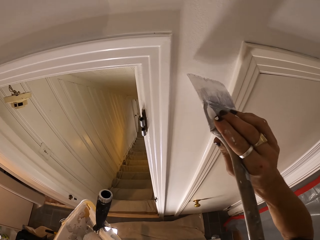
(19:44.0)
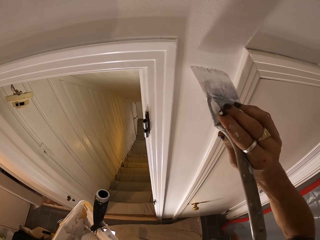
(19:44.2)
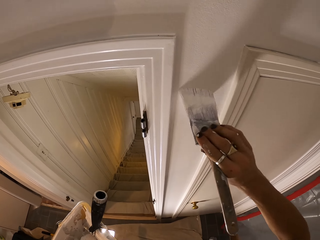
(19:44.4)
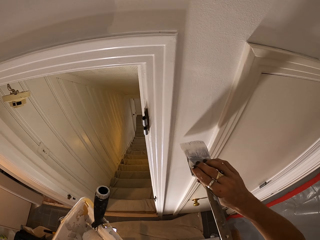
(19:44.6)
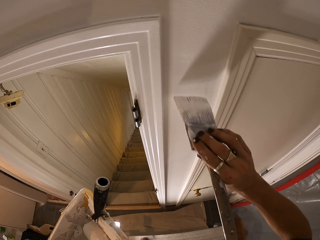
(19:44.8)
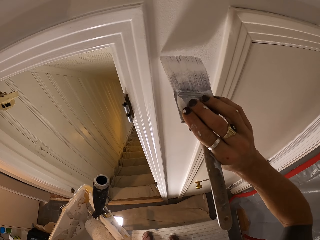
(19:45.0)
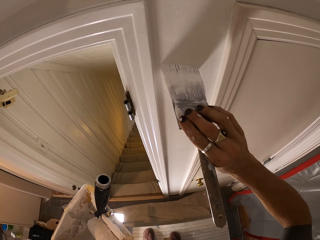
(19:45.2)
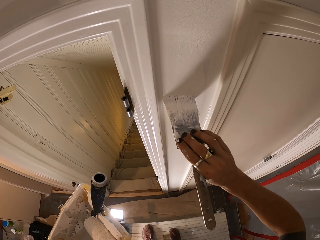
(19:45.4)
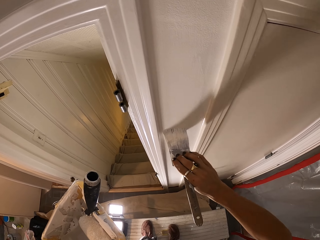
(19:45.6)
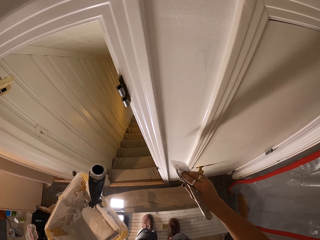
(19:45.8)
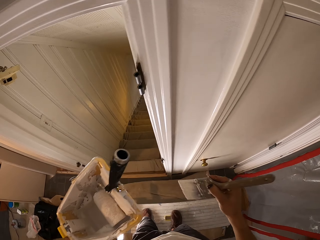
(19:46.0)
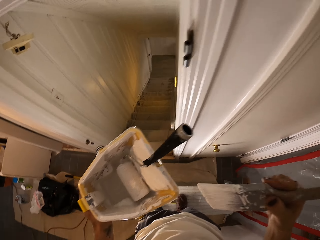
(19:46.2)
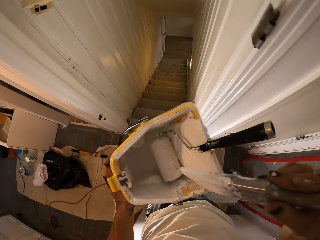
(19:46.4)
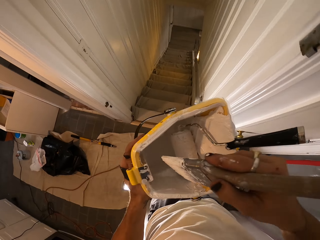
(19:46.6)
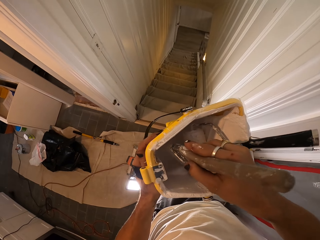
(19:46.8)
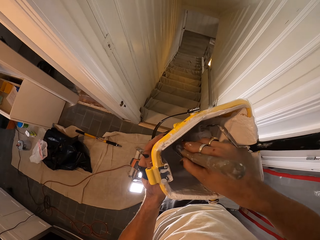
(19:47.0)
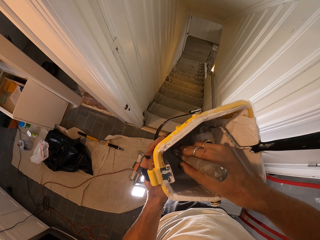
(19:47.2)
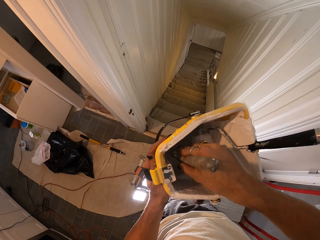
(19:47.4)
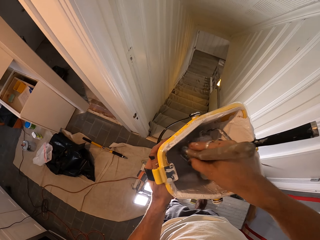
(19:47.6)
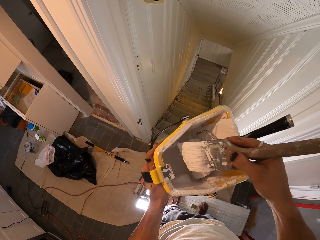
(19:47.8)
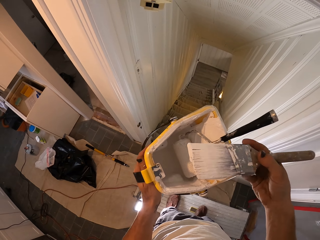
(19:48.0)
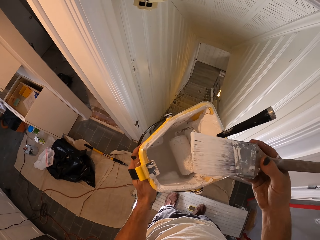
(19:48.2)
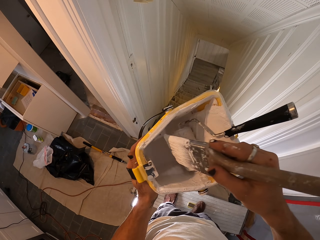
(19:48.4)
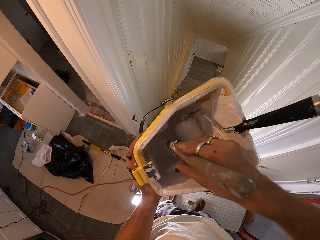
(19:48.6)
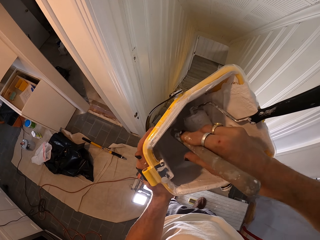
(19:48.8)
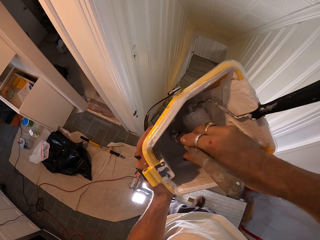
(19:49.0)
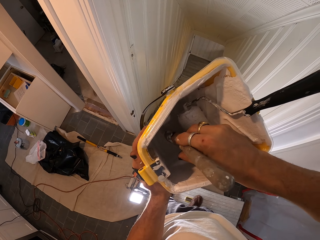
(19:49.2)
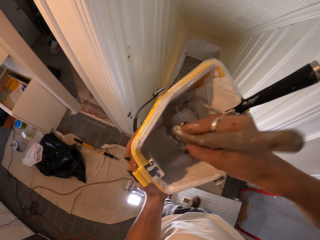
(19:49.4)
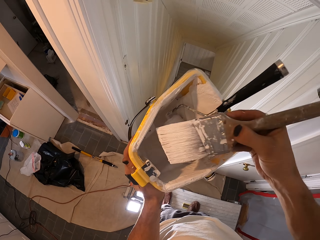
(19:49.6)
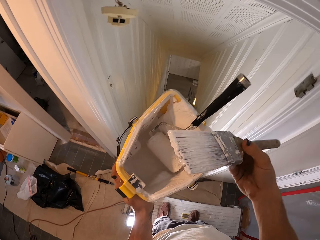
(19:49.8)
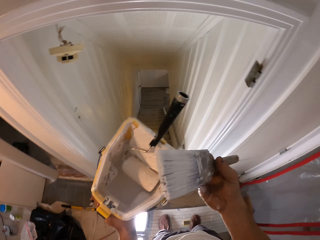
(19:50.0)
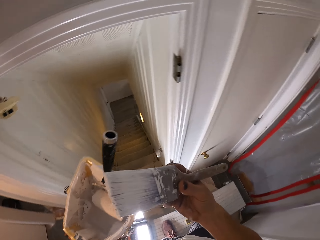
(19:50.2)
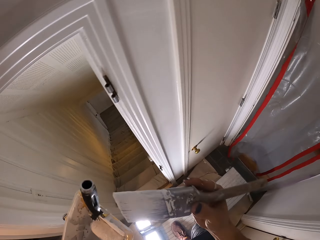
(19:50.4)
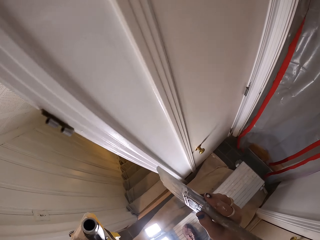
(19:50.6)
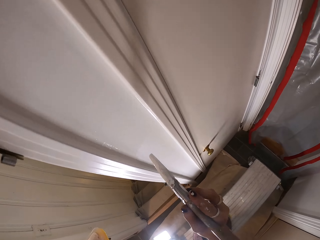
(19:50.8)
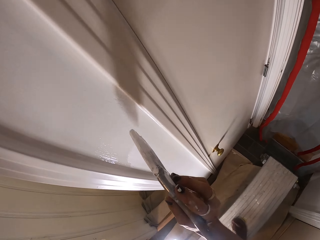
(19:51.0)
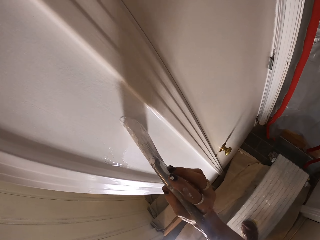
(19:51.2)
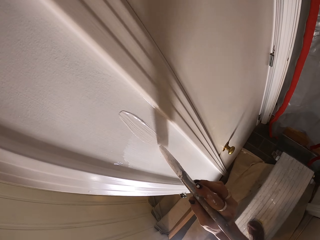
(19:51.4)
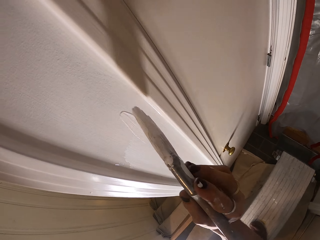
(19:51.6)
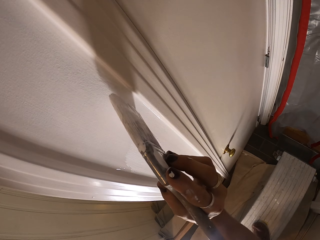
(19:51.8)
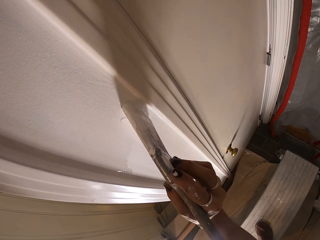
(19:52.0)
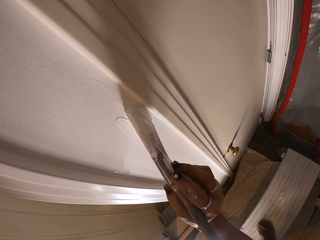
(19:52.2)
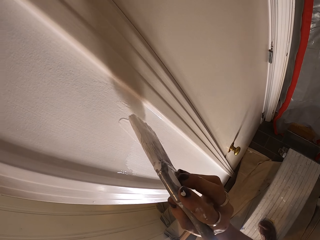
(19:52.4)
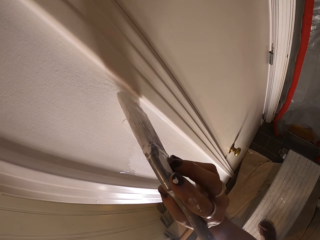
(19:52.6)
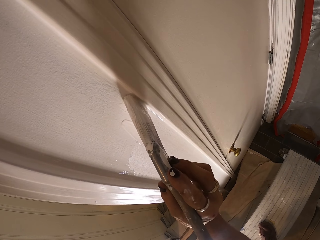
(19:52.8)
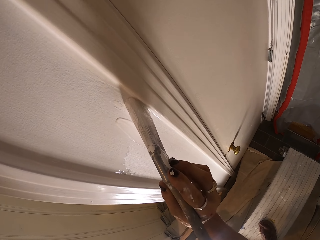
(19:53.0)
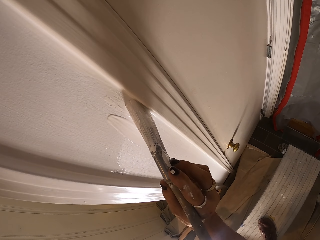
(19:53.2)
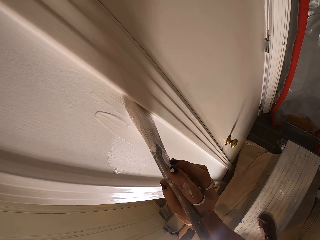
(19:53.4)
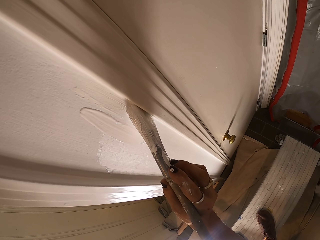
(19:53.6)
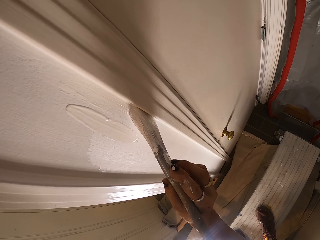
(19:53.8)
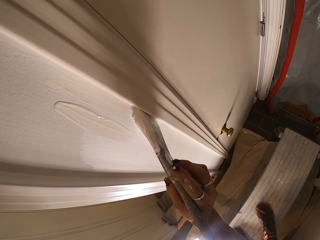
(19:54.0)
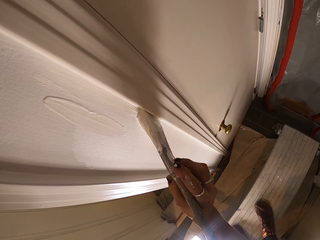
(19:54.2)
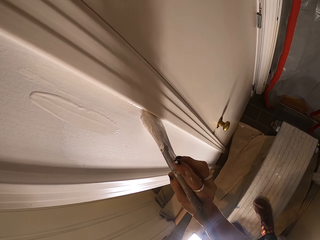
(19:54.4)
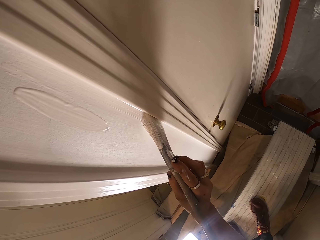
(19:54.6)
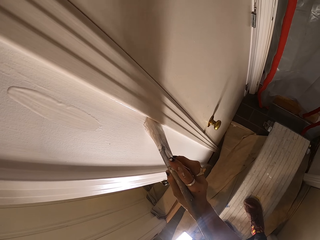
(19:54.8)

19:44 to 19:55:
The camera wearer dips the paintbrush into the bowl of paint with his right hand. He paints the wall with the paintbrush in his right hand.

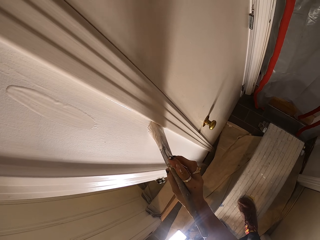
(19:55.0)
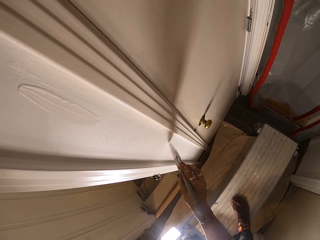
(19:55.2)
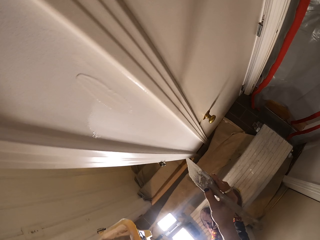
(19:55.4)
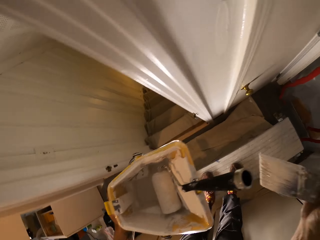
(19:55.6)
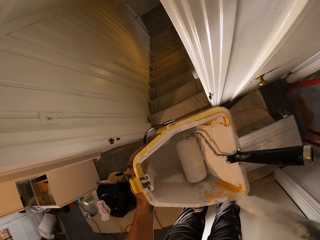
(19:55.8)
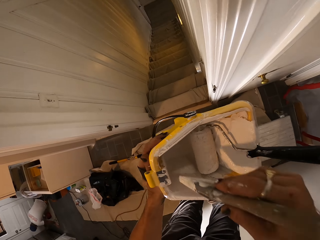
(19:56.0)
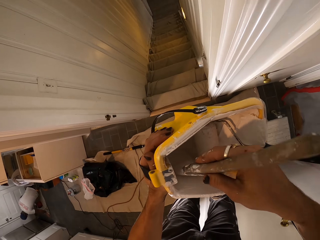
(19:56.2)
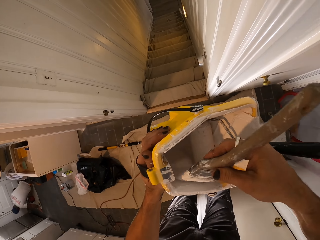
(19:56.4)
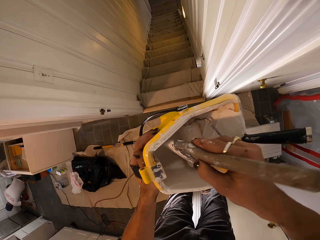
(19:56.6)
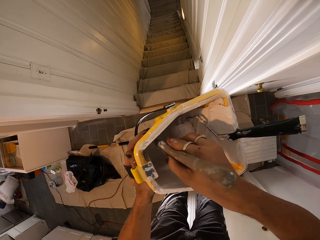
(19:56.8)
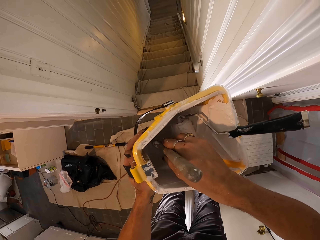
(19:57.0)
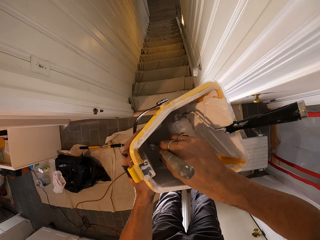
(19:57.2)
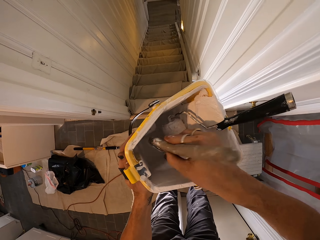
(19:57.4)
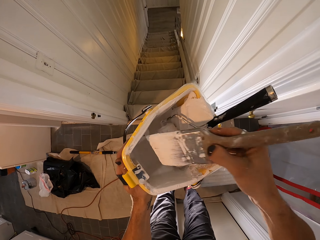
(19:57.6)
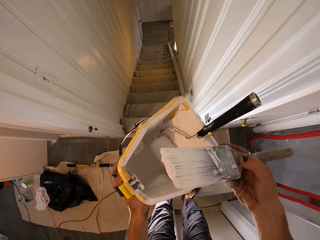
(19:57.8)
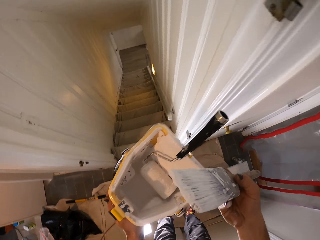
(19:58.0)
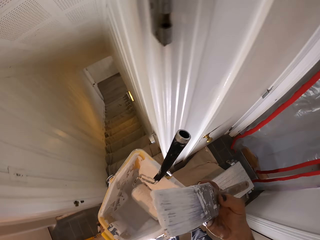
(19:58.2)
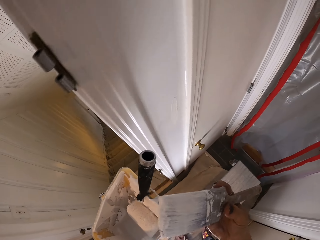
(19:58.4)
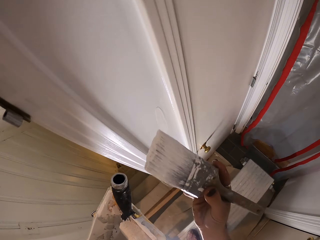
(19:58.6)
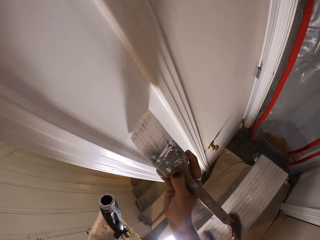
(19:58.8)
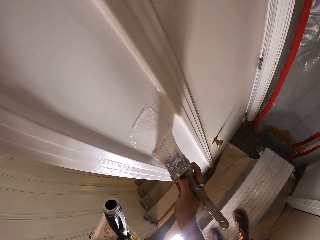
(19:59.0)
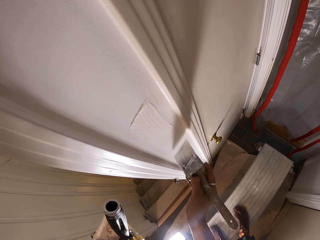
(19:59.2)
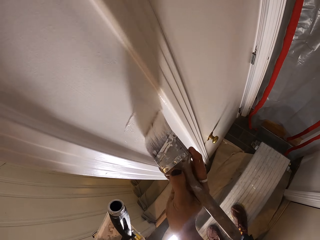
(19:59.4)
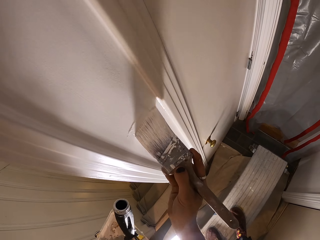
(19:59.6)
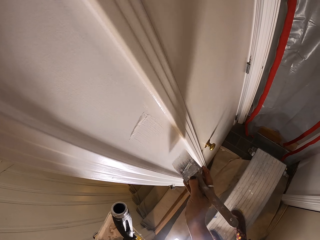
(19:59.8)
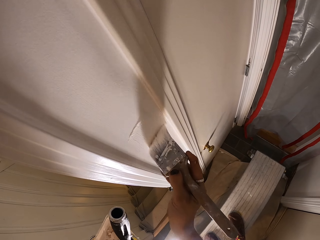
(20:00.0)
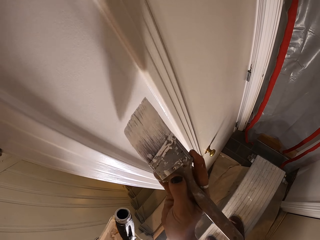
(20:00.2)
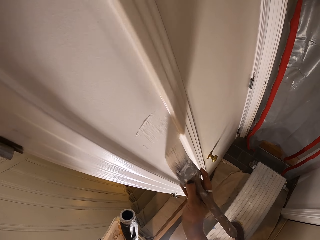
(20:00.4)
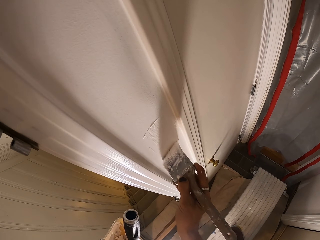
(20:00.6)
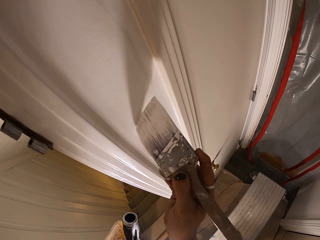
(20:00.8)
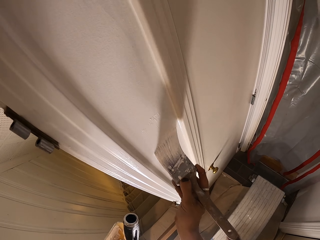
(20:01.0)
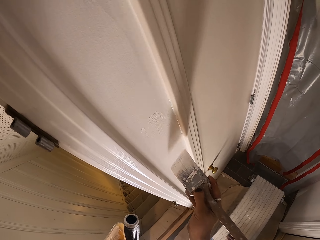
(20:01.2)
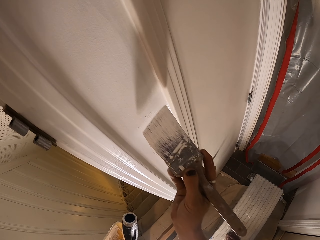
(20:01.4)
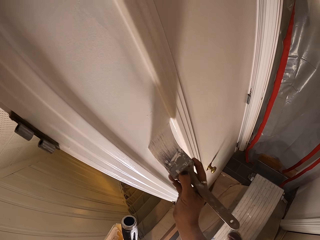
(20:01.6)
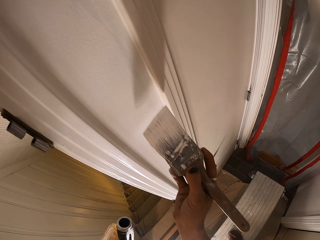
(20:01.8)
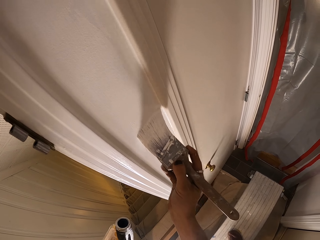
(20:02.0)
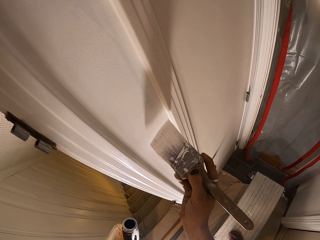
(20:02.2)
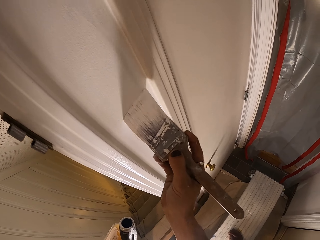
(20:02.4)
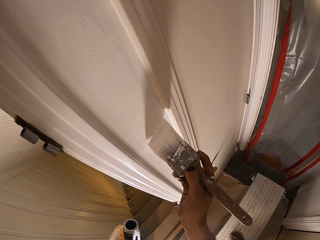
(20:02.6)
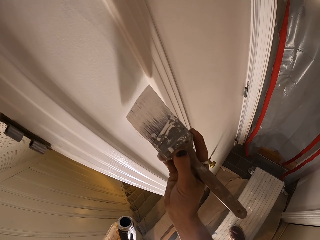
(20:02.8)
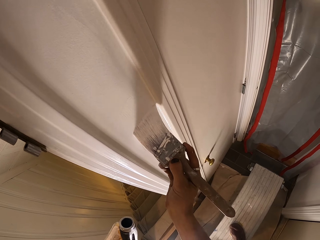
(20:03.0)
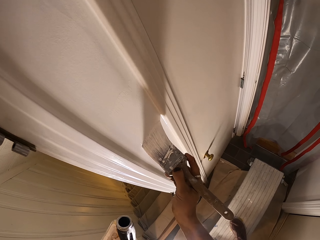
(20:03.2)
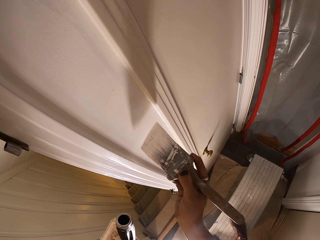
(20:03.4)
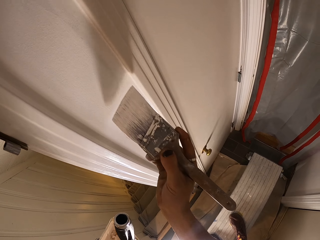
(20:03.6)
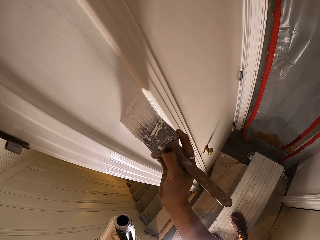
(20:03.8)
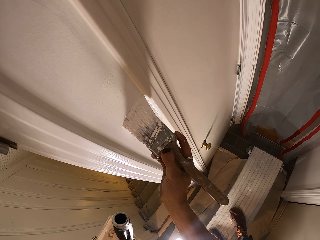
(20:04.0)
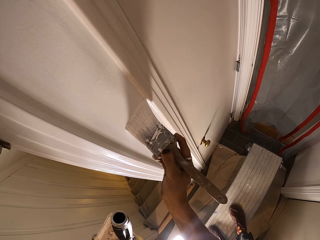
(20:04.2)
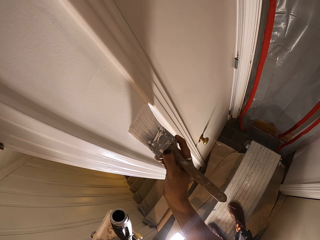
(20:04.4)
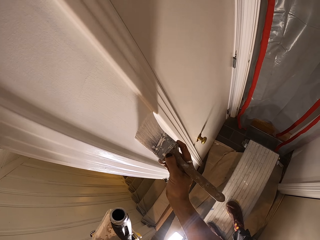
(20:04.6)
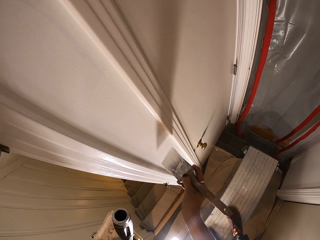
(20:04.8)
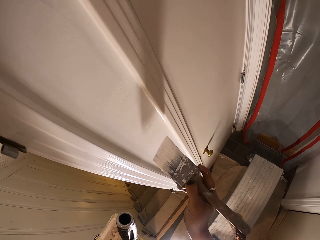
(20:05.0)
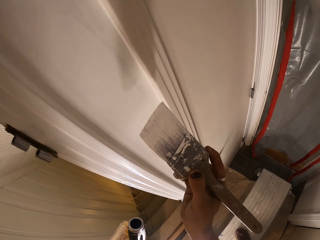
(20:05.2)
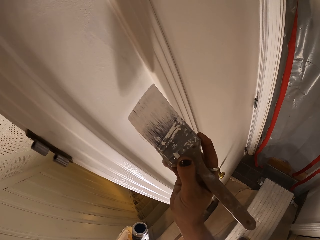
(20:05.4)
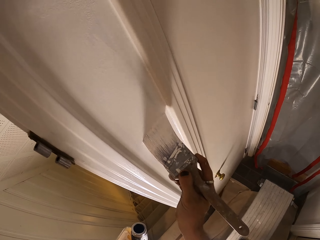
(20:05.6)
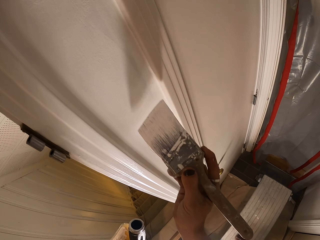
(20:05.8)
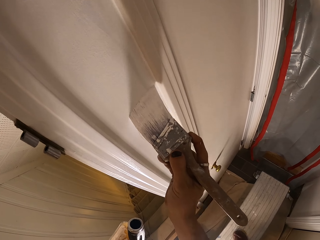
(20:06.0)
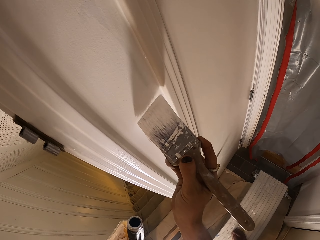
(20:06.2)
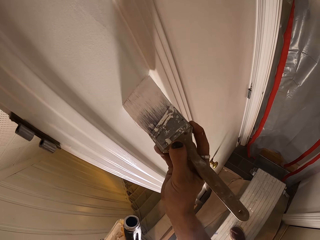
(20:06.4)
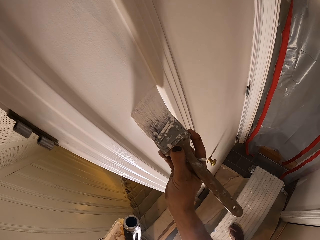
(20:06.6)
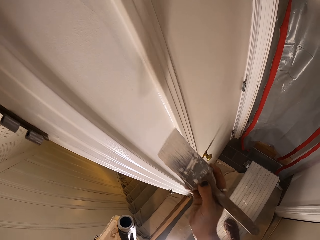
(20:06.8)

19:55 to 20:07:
The camera wearer dips the paintbrush into the bowl of paint with his right hand. He paints the wall with the paintbrush in his right hand.
